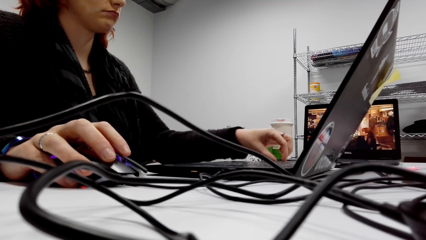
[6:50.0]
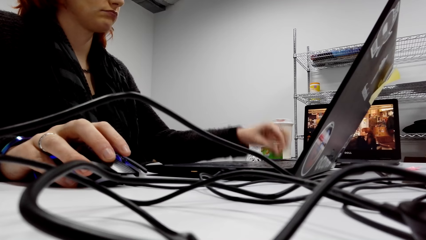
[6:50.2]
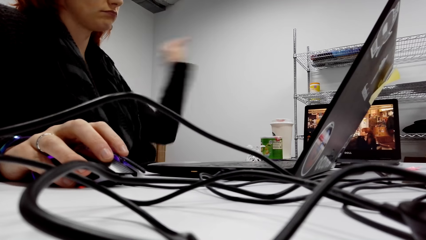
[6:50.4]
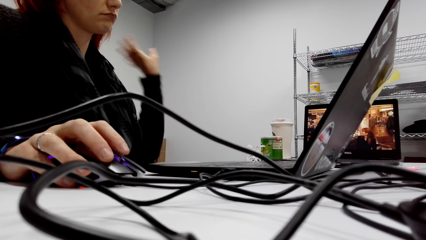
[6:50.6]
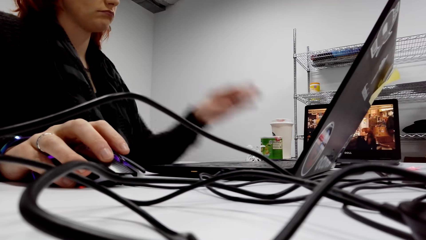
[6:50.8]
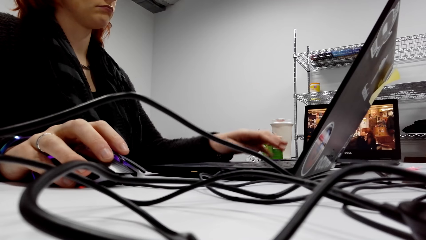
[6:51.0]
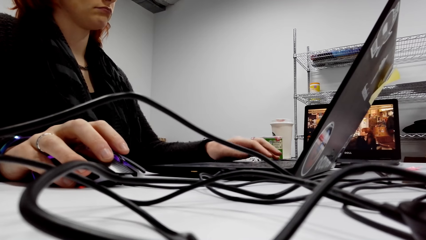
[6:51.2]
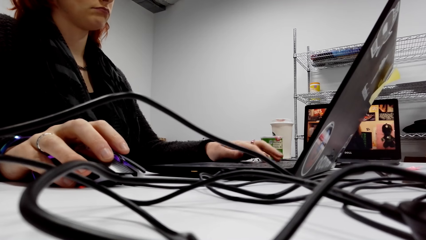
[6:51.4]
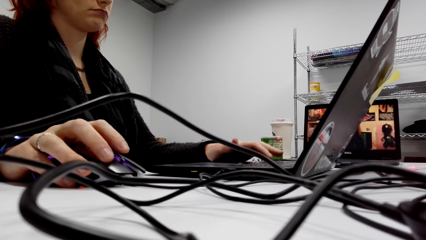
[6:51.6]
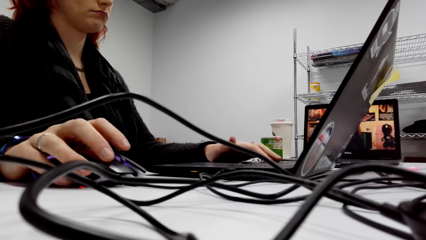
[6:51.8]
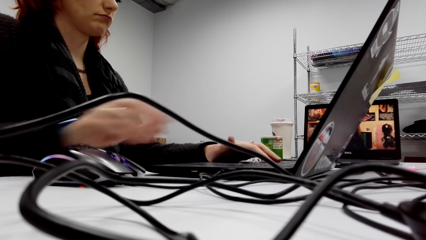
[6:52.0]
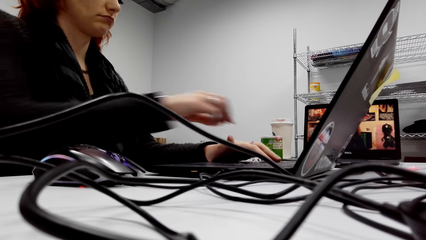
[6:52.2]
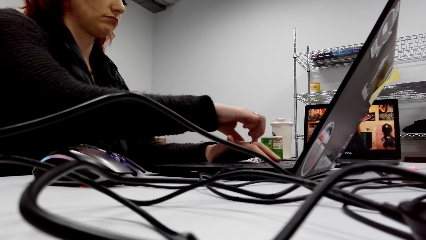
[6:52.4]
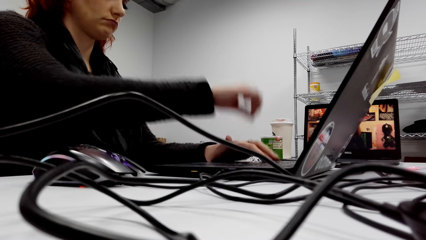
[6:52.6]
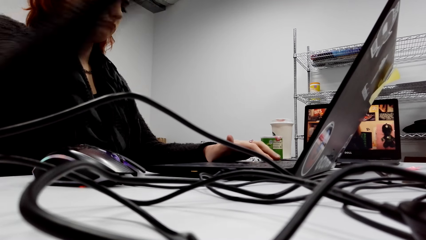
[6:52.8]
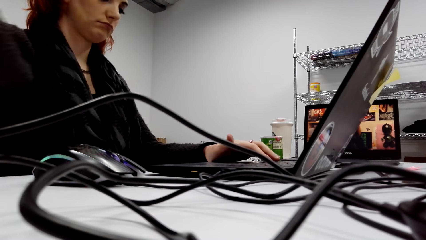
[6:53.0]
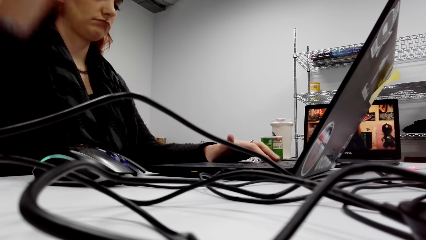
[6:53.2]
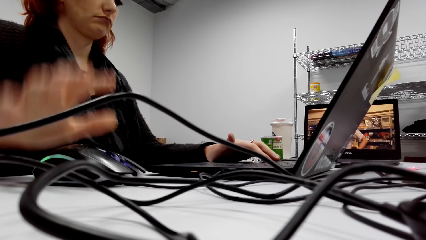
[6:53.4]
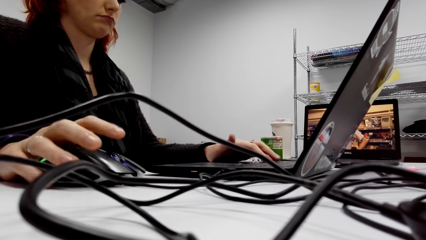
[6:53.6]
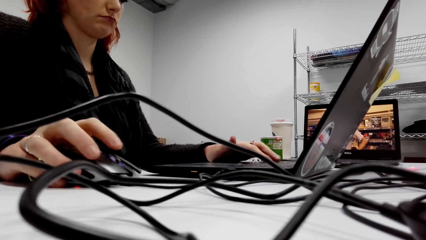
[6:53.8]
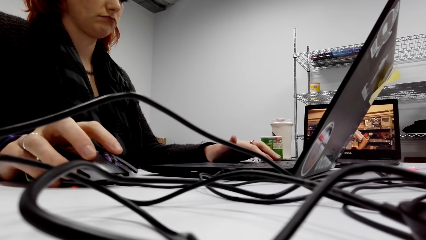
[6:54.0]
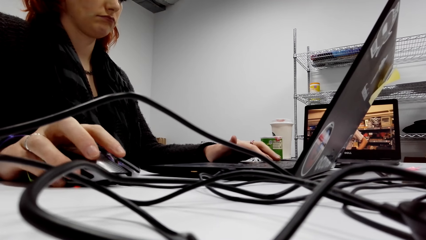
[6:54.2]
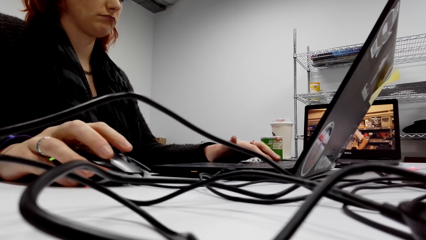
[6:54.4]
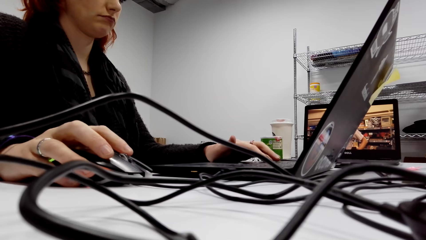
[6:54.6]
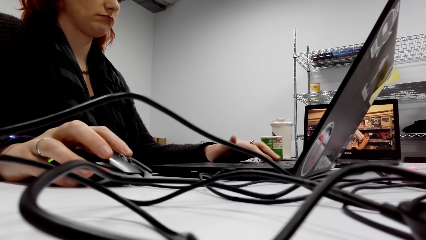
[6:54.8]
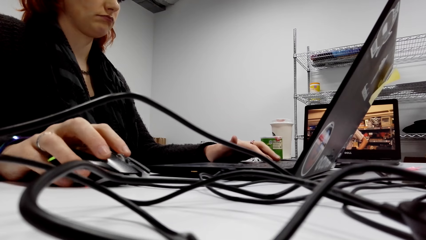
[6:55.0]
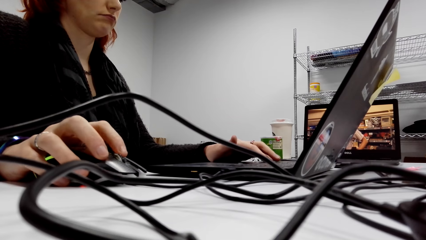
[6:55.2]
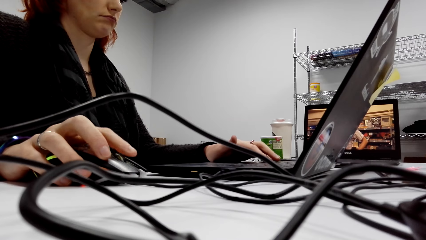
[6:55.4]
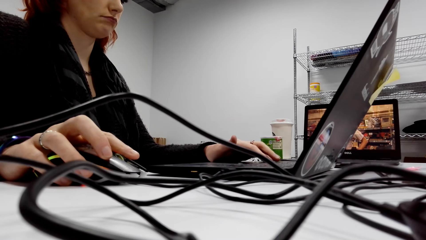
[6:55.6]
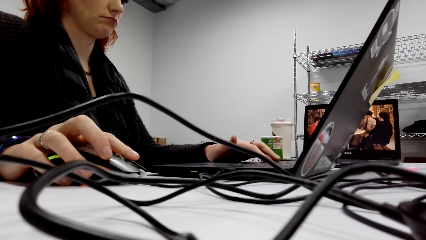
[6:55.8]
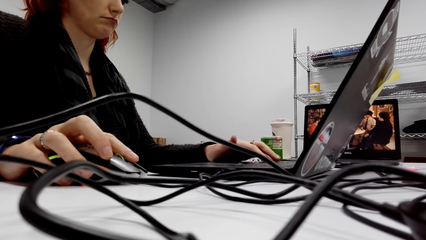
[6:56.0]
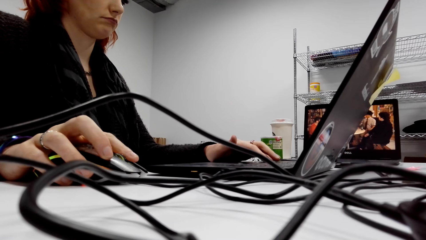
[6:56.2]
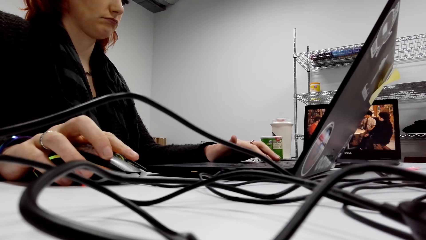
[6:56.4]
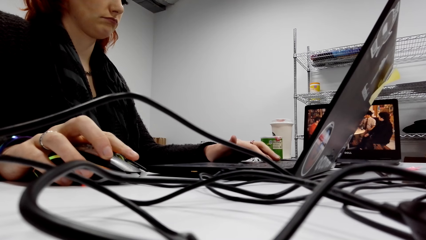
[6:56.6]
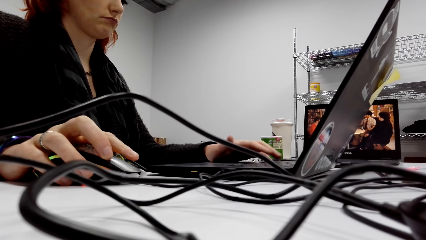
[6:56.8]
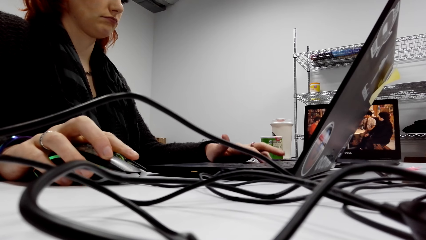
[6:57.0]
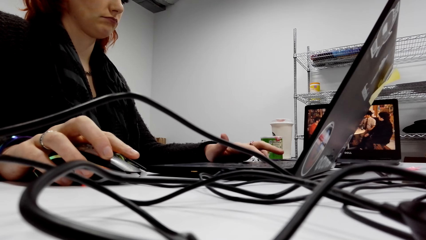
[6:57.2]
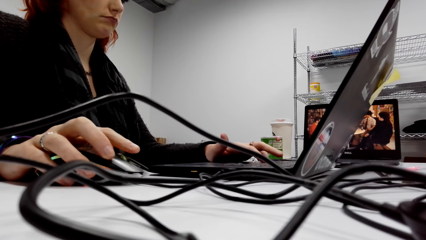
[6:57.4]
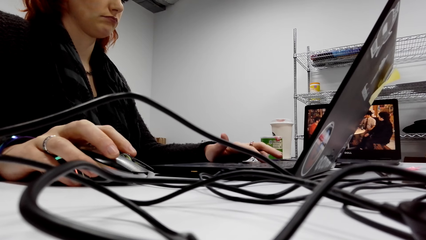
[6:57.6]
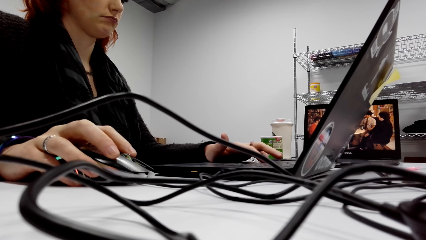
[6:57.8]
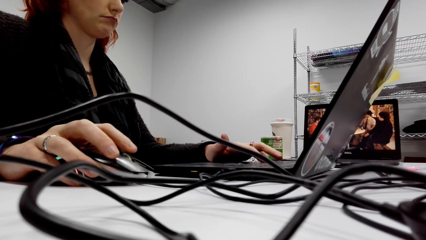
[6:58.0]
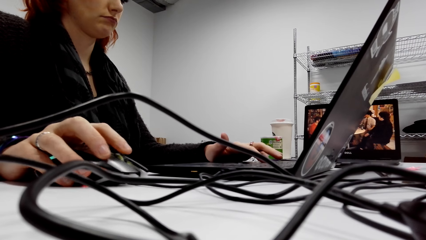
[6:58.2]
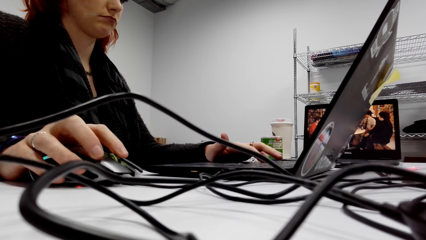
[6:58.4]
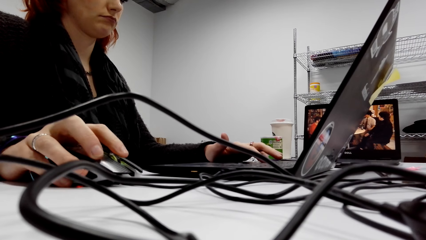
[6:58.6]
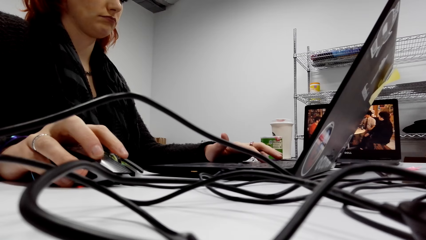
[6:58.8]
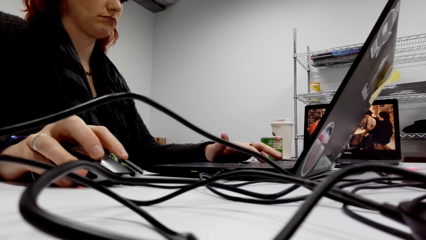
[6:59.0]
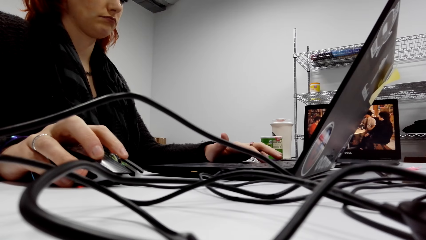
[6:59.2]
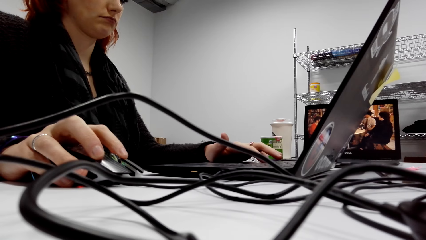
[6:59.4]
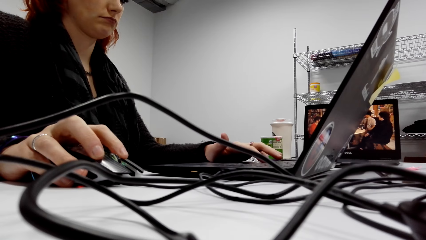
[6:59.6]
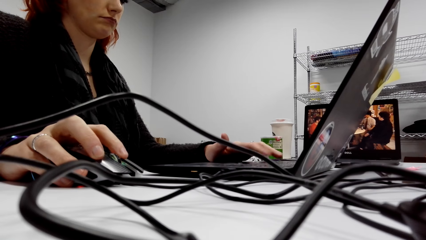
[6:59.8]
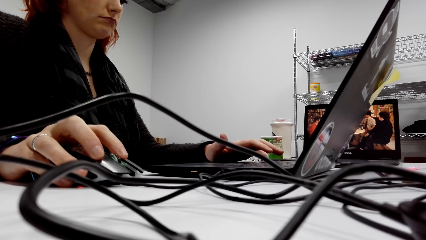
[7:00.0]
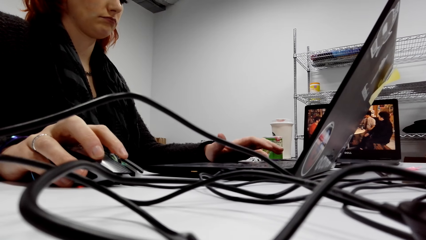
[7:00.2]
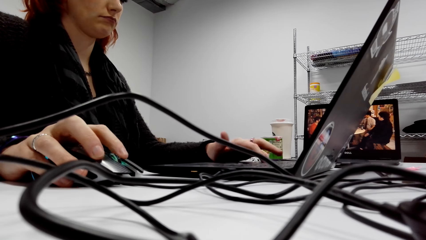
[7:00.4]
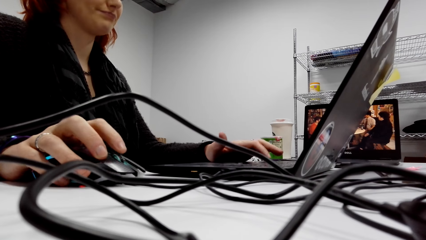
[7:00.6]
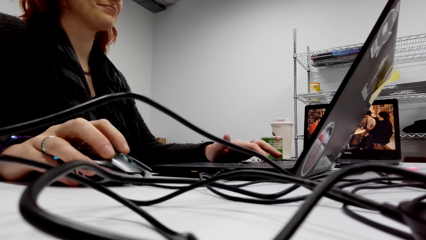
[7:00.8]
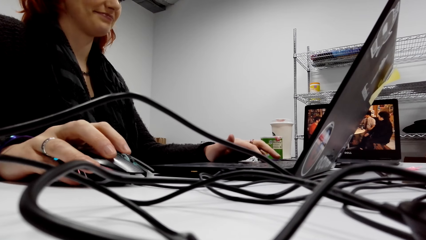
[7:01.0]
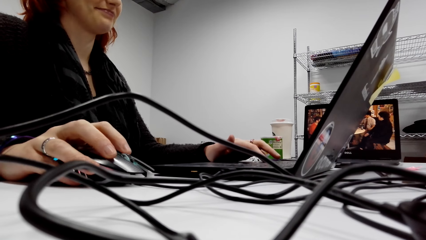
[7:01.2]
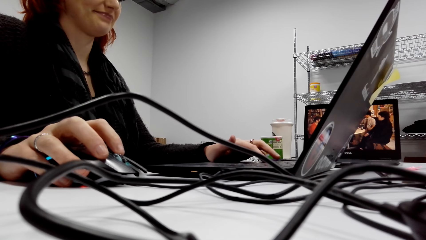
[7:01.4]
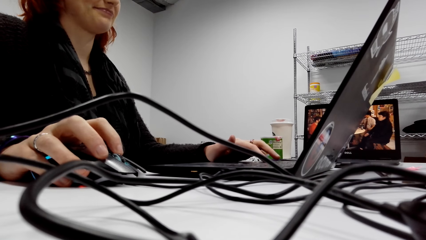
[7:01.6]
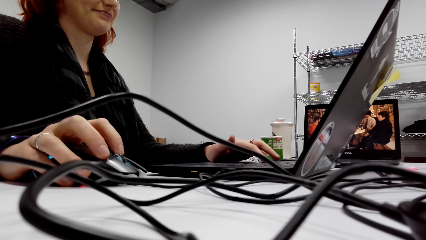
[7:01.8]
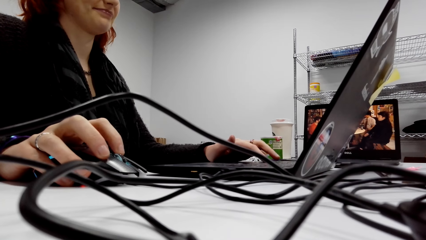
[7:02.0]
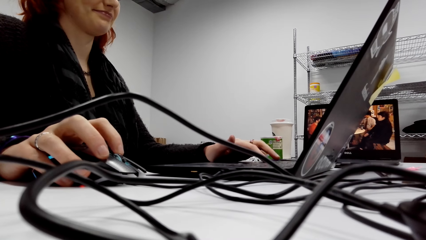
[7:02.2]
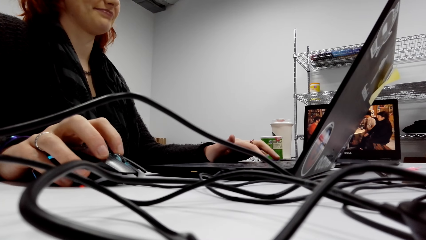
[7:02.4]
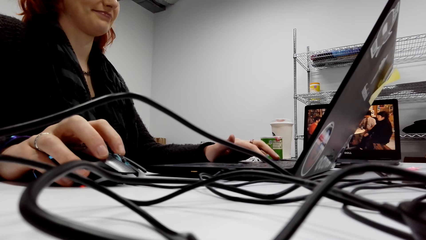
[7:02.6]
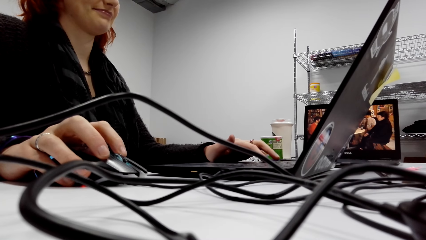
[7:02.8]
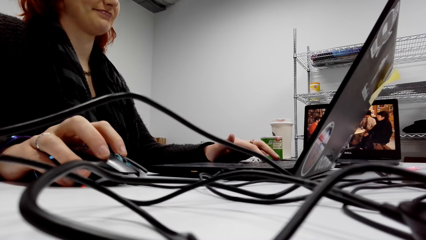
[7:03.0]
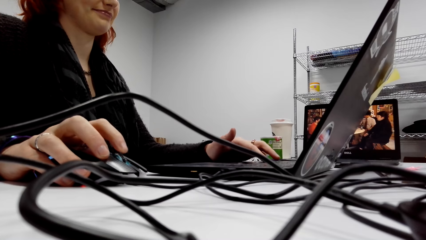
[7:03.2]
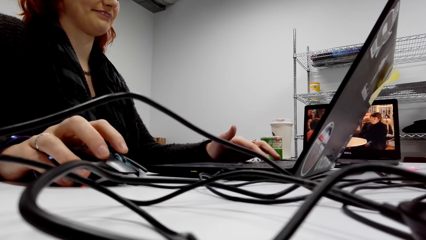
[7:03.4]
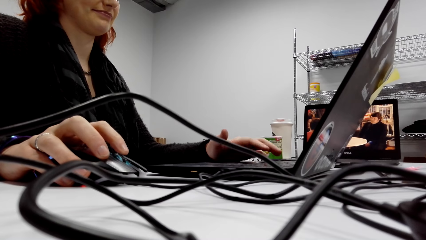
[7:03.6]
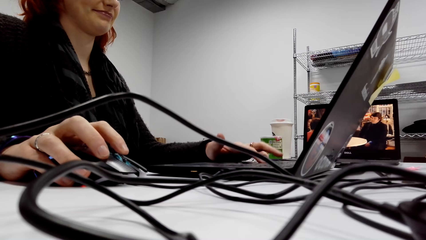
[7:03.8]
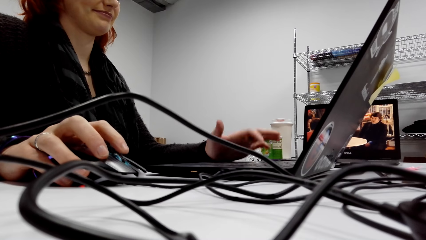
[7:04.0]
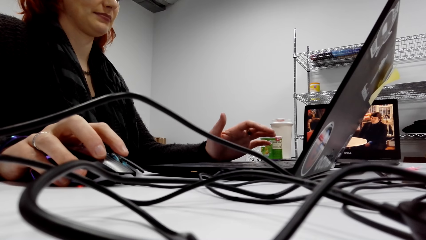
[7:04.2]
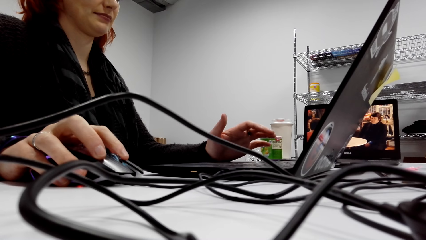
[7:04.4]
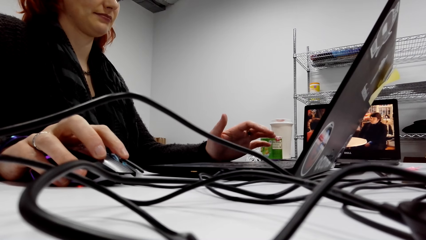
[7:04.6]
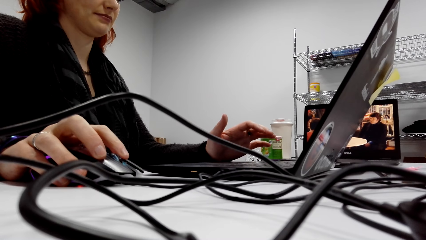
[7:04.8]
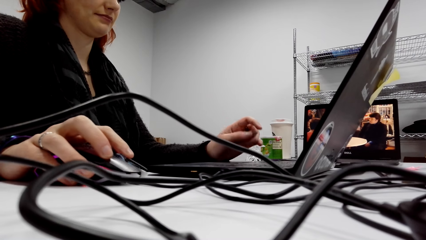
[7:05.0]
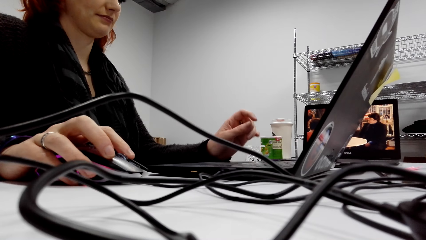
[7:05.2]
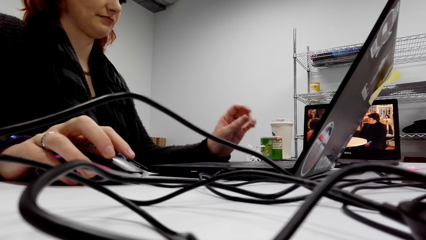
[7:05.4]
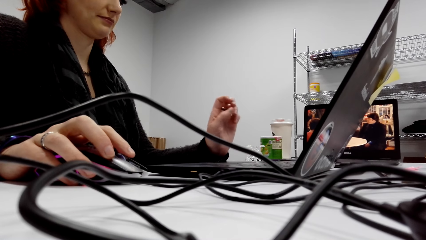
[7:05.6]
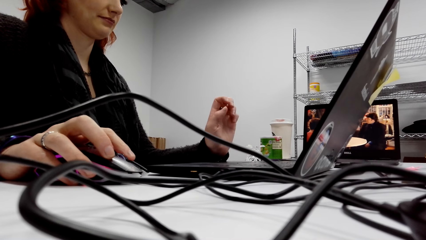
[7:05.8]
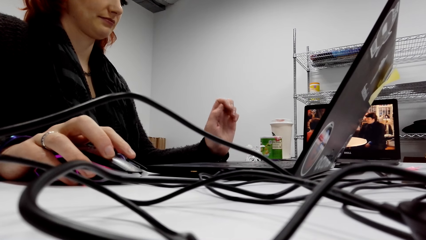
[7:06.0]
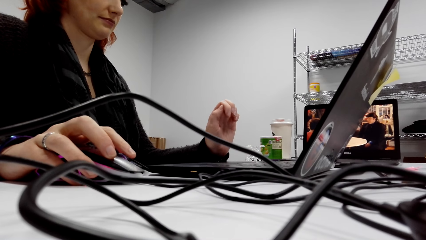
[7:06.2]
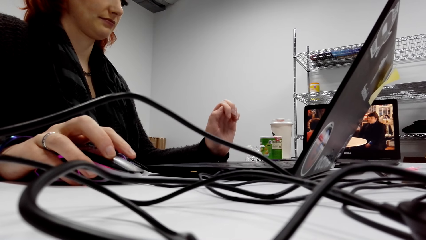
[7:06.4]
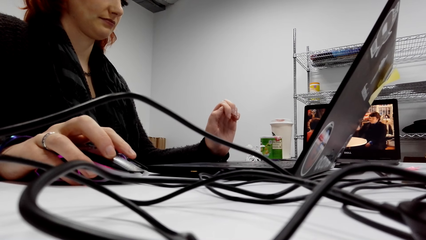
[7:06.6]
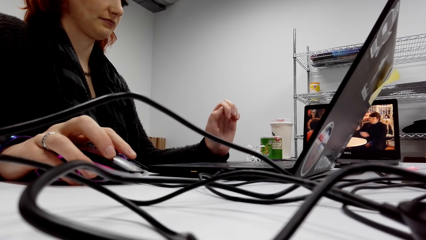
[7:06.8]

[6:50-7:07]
A lady types on the keyboard of the laptop and scrolls the mouse. The lady types on the keyboard of the laptop.
